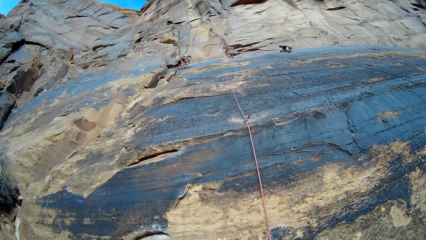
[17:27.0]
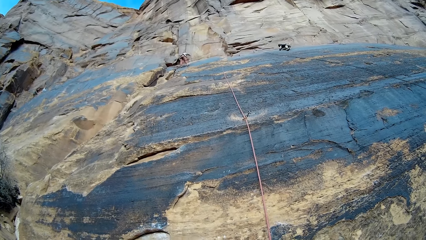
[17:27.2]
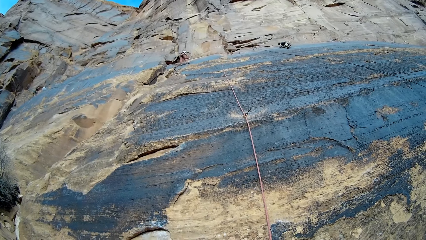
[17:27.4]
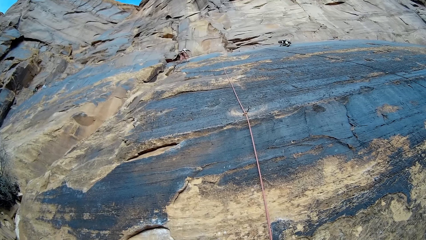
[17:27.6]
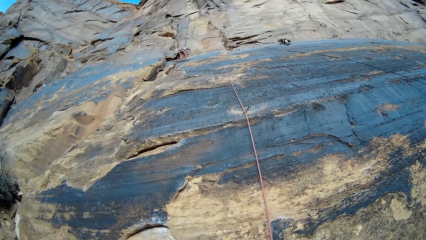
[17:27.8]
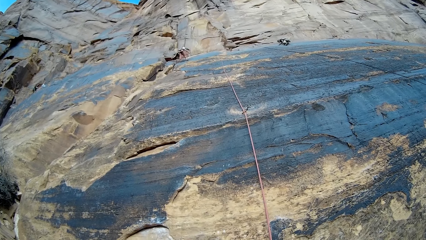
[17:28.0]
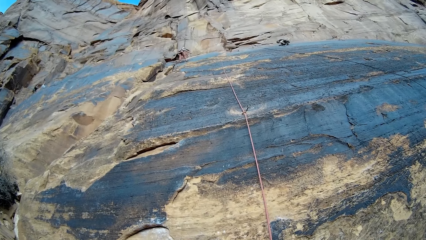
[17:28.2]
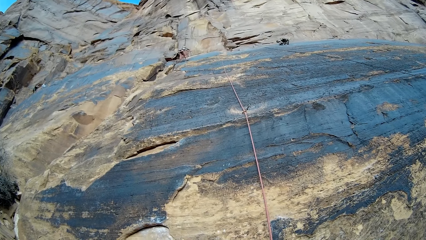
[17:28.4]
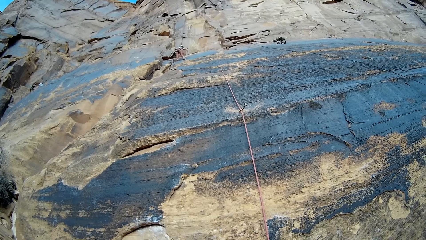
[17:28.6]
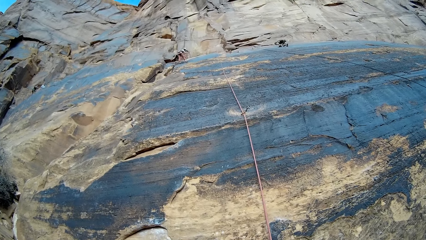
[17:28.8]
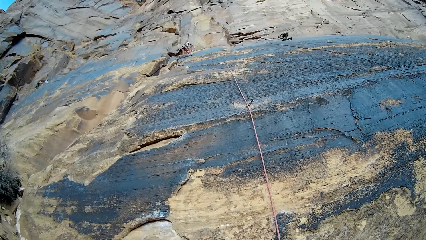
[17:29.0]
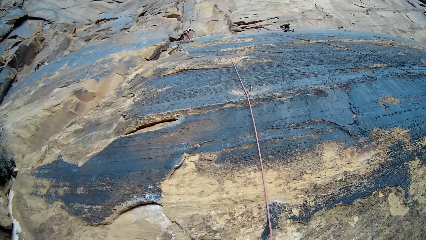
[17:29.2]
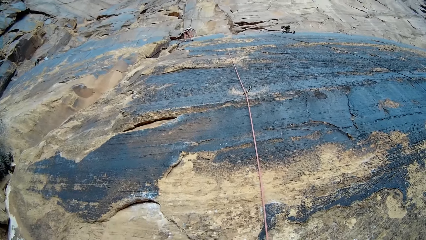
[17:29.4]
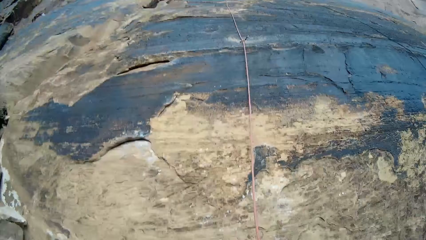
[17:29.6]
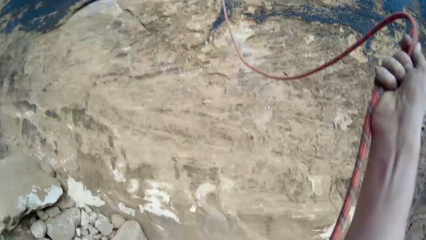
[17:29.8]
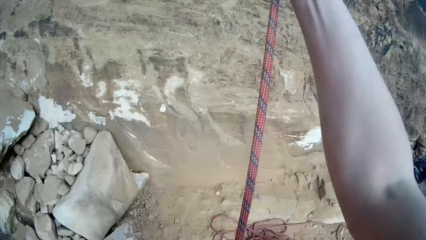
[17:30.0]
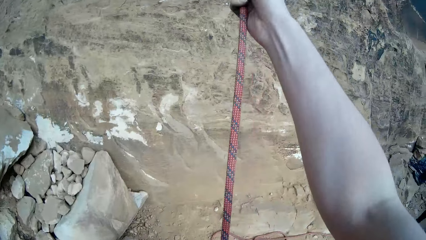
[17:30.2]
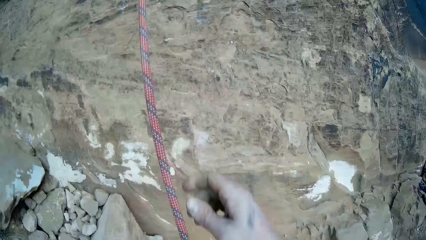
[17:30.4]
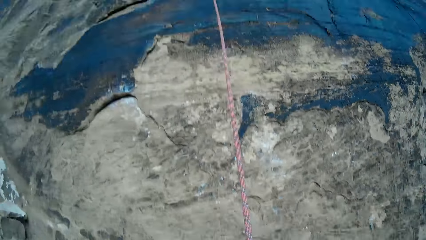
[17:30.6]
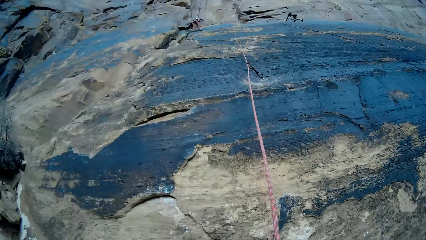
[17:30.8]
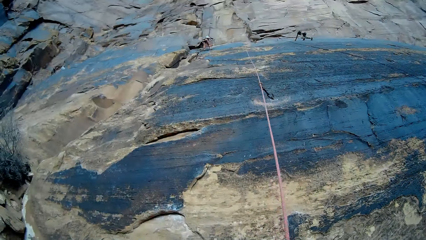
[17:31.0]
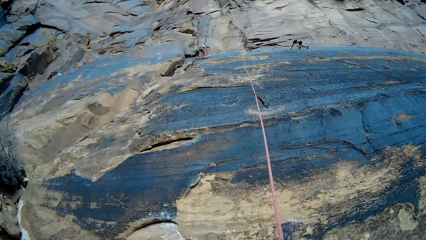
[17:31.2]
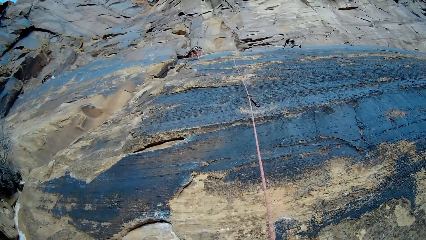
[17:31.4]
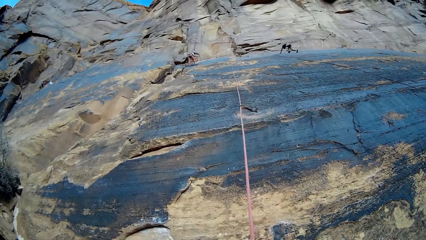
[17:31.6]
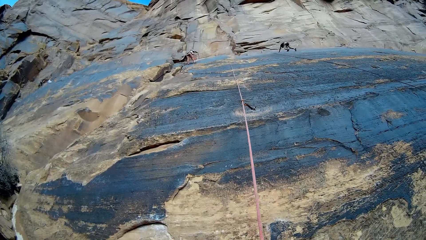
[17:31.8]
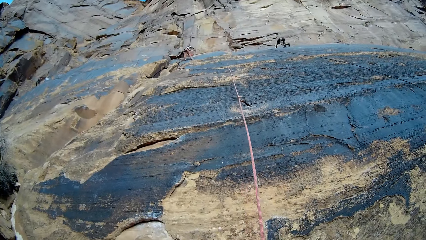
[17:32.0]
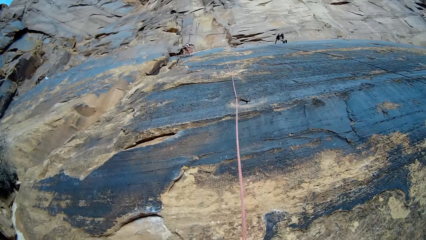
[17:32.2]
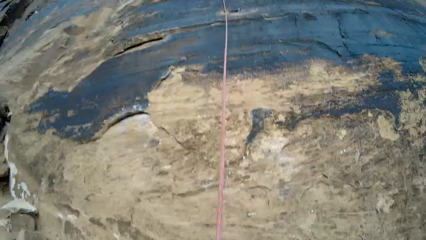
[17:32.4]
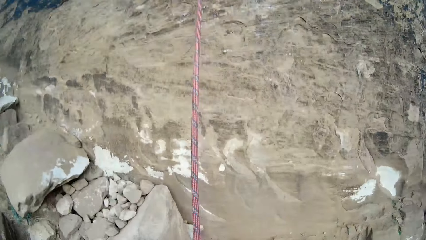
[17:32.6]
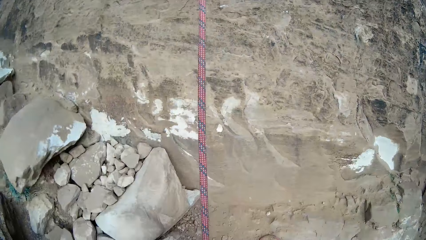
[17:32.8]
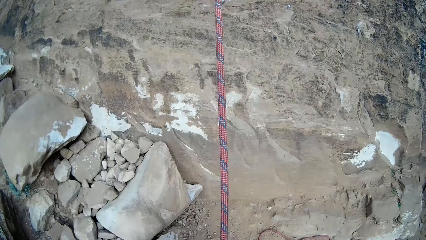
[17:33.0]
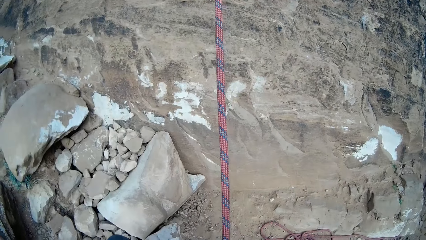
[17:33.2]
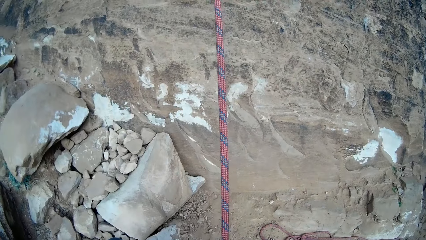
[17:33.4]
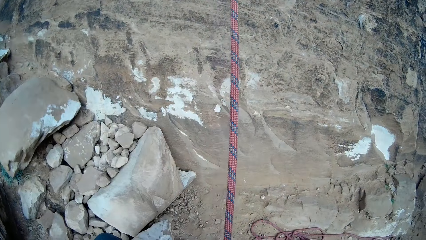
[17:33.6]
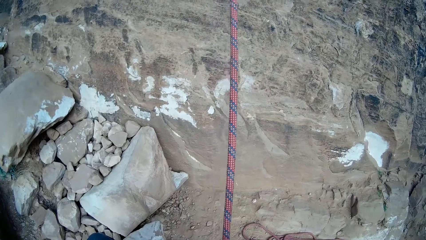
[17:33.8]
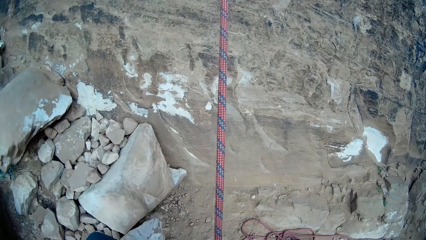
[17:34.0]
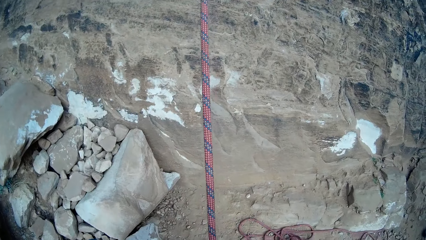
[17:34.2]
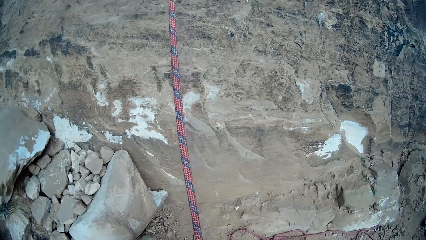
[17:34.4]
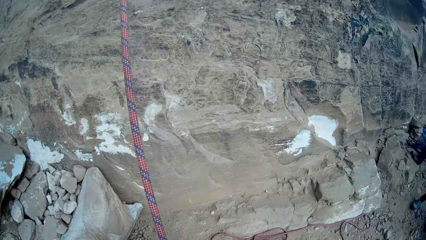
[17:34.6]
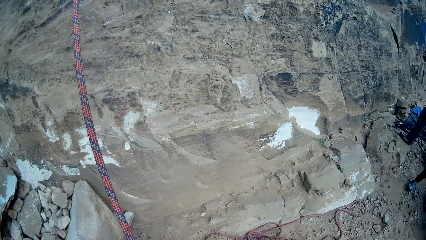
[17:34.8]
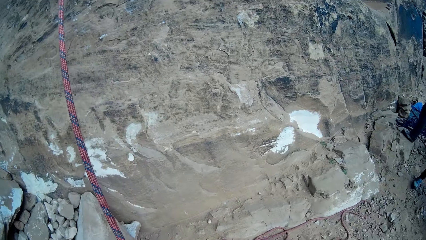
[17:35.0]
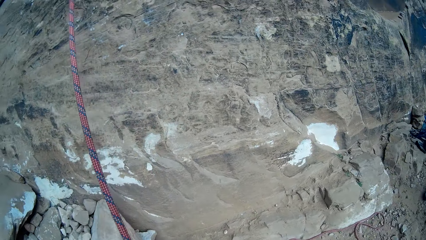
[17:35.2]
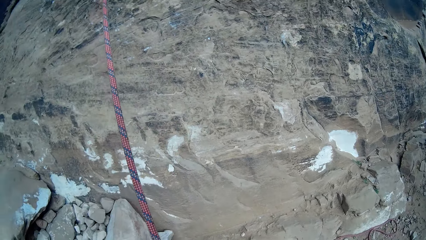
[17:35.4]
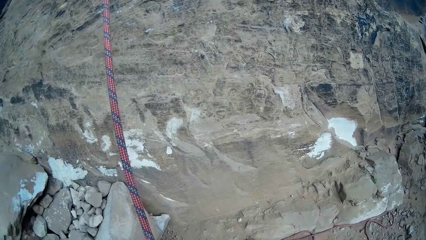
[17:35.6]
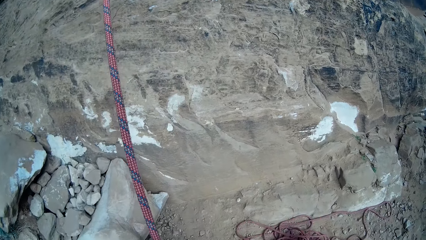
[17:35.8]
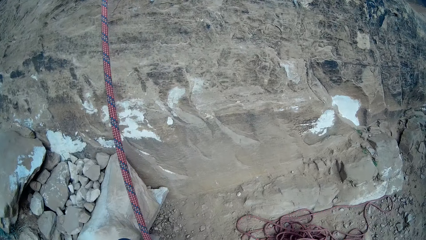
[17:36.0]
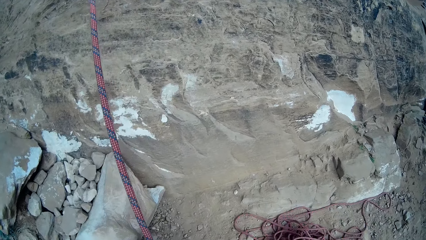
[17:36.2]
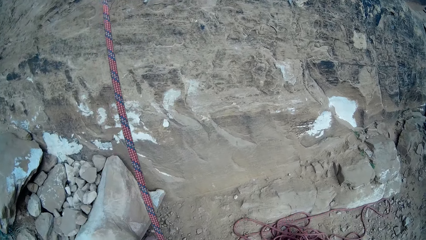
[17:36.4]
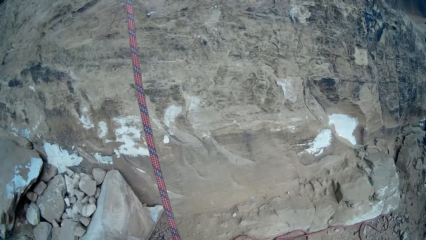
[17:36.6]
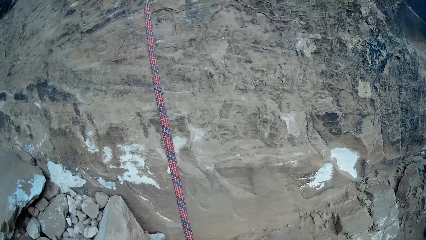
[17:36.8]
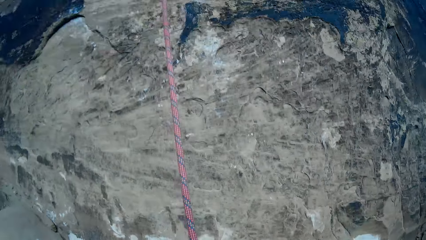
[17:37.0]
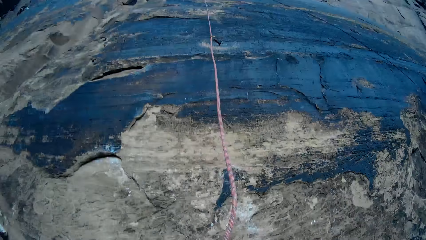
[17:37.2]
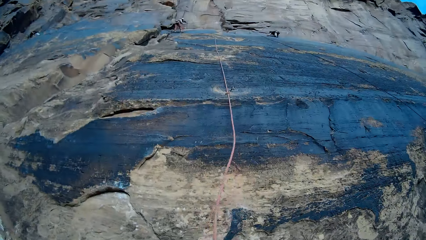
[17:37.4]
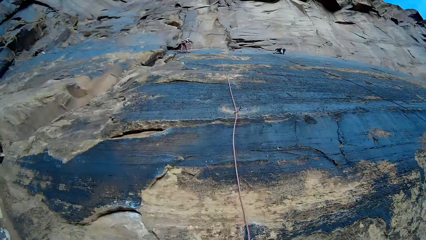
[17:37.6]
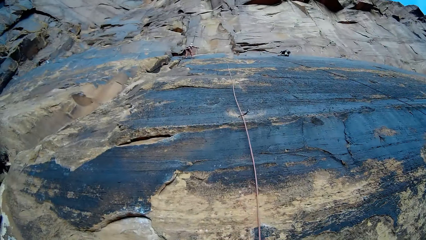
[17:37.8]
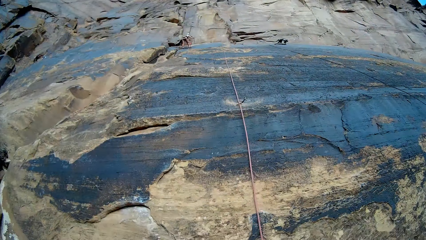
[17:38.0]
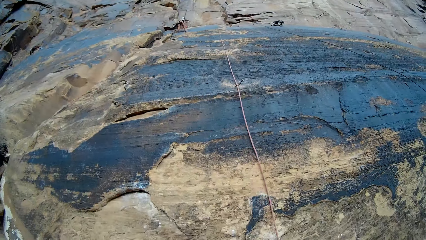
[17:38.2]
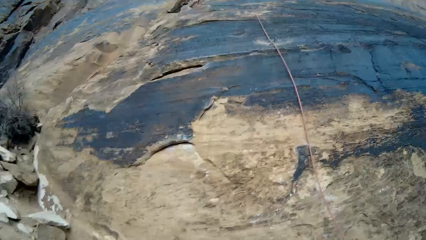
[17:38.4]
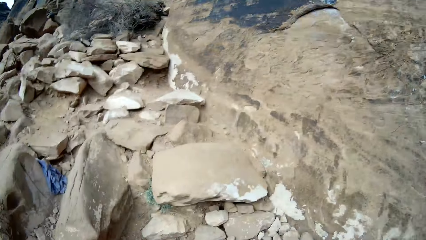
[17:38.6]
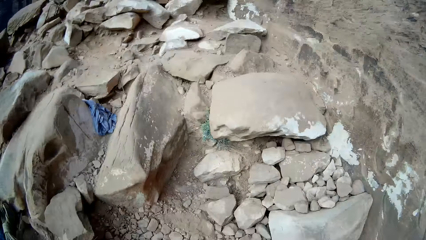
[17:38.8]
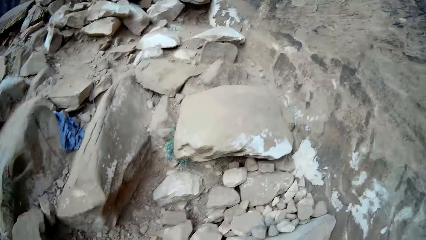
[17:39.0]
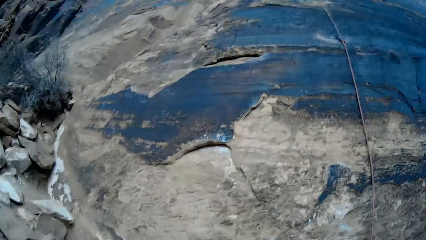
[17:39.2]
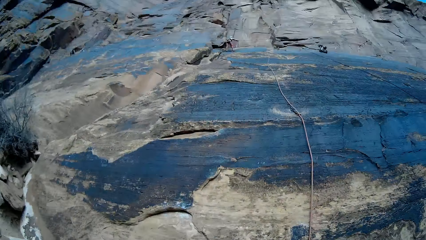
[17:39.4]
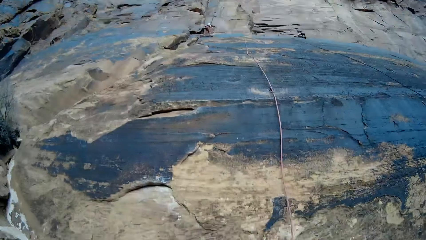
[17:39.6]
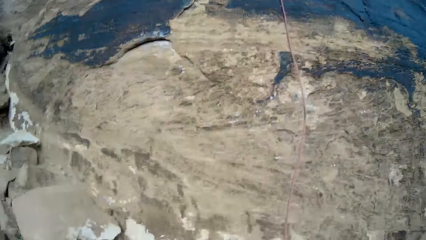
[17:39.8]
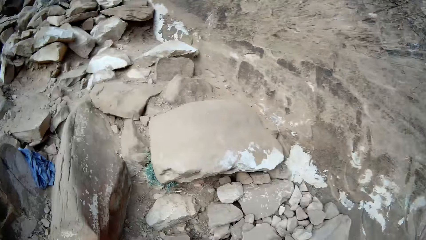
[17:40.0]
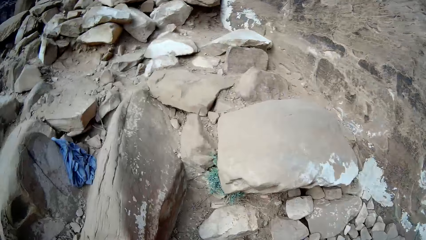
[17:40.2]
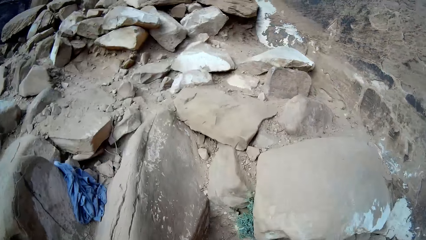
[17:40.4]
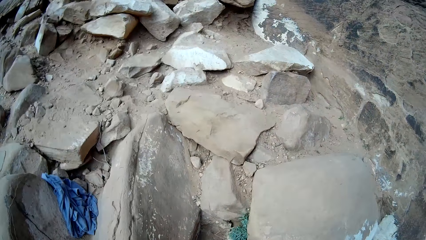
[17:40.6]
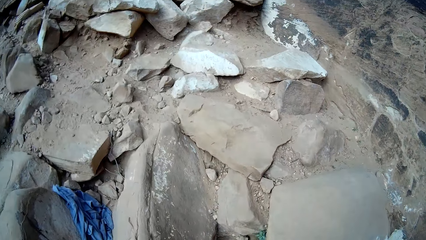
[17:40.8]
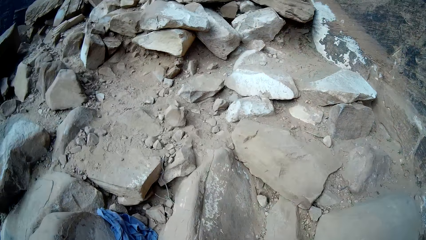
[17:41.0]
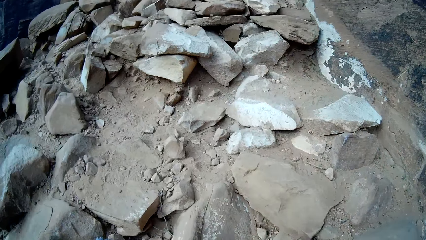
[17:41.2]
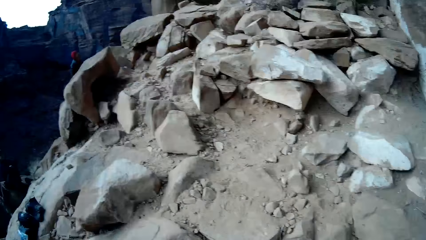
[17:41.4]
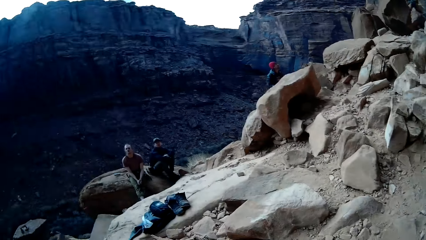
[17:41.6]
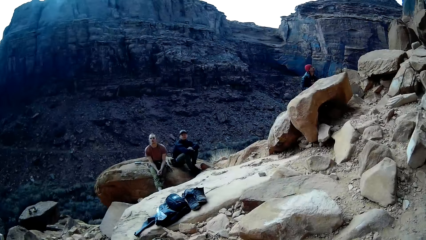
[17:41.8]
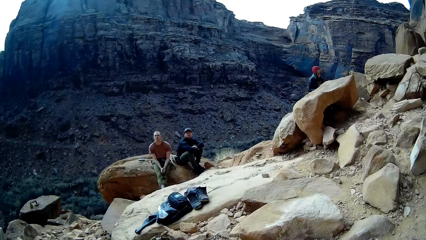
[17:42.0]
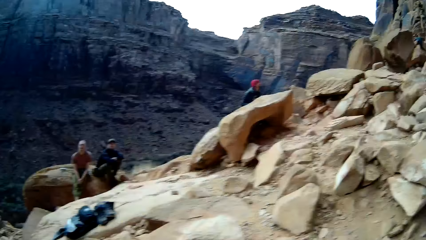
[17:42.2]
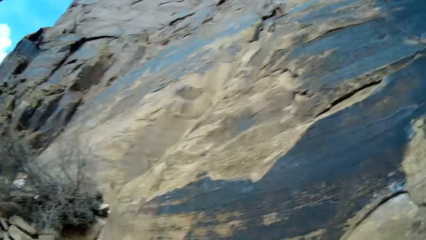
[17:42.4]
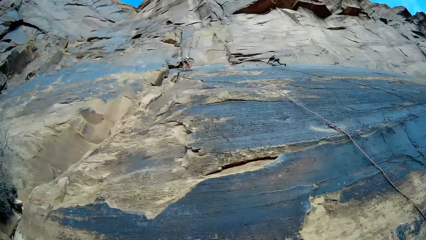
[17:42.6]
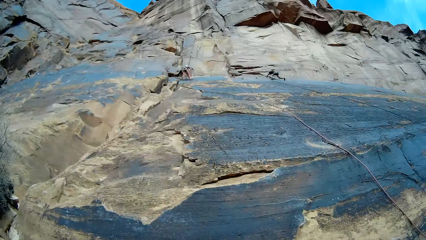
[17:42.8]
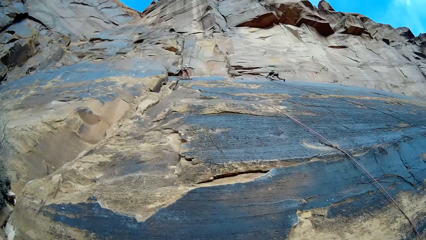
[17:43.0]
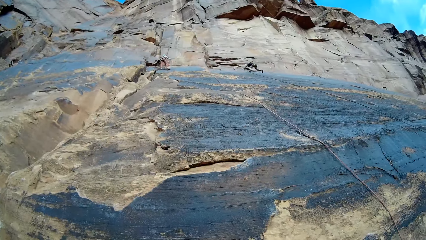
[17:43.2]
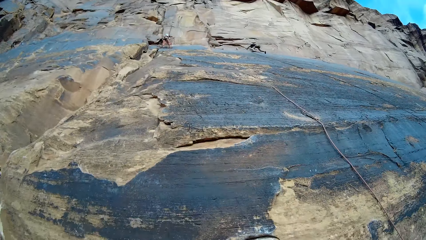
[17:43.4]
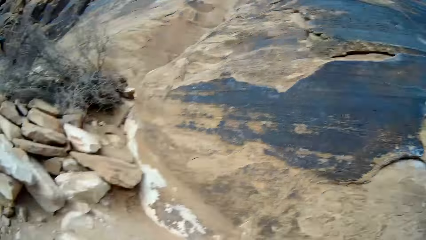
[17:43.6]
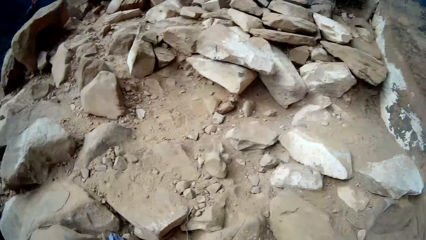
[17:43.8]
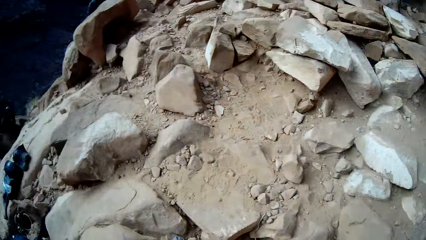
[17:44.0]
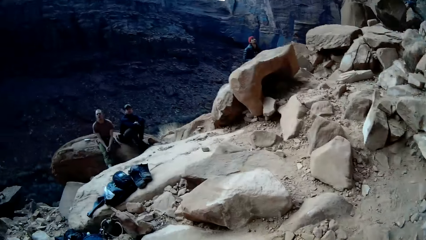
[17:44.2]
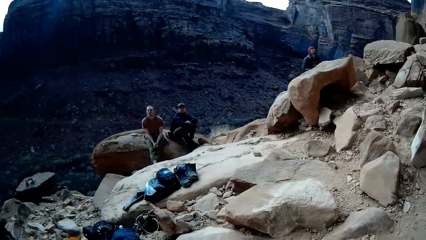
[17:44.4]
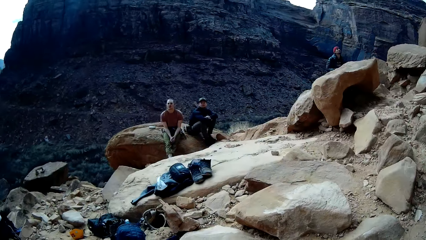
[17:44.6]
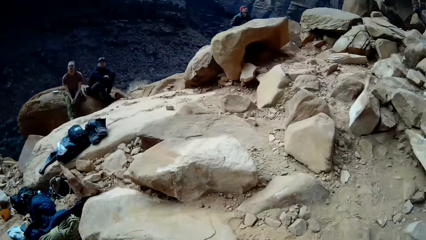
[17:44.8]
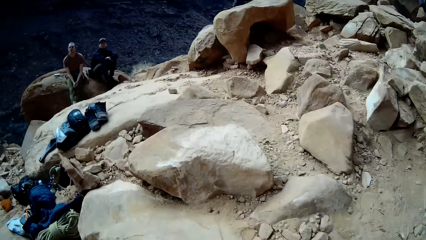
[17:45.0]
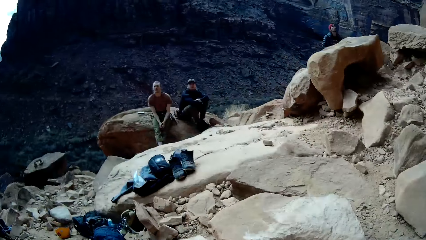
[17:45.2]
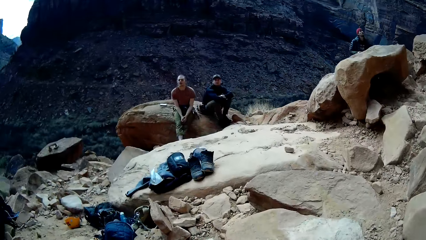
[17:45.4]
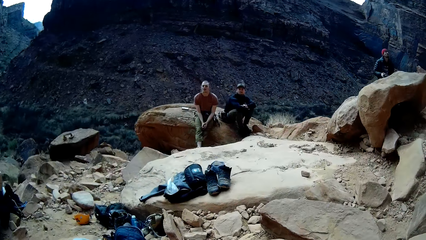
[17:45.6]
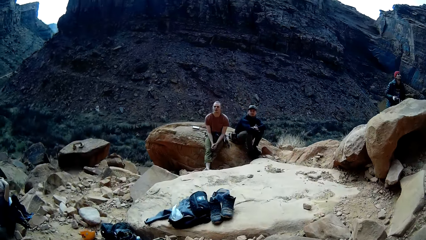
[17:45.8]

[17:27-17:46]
The camera wearer adjusts the rope in his hand. He pulls the rope. He looks up. A man climbs a rock. The camera wearer looks down. He looks up. He looks down. He looks up. He looks around. He looks up. He looks around.
